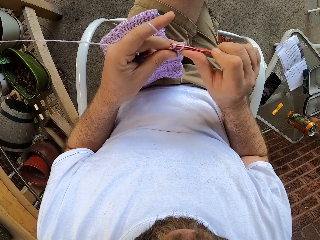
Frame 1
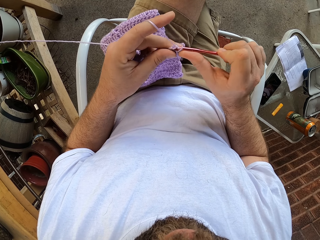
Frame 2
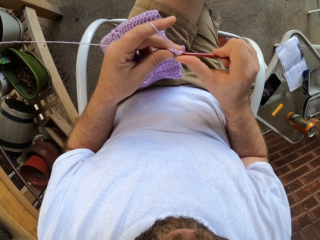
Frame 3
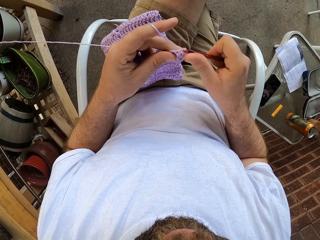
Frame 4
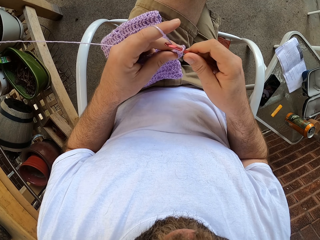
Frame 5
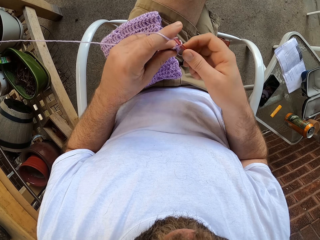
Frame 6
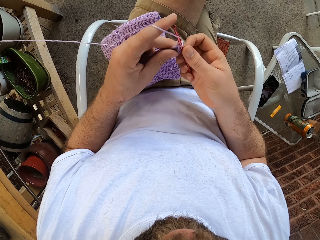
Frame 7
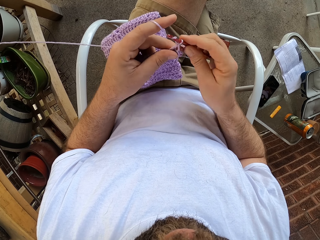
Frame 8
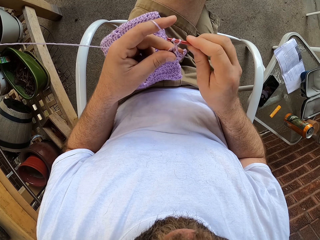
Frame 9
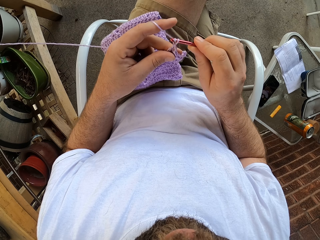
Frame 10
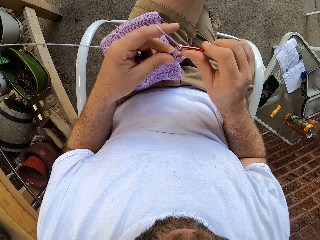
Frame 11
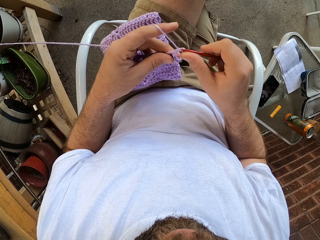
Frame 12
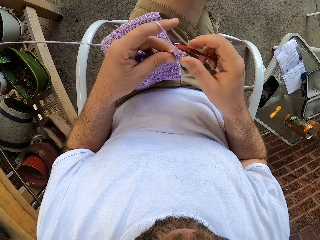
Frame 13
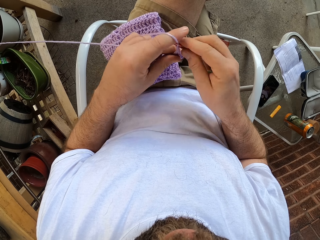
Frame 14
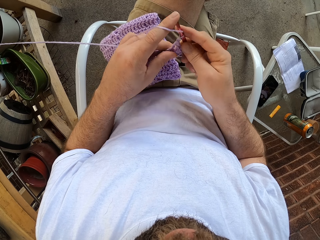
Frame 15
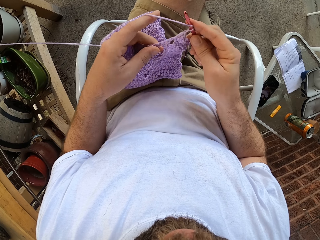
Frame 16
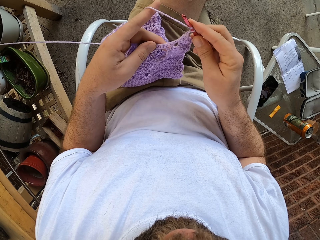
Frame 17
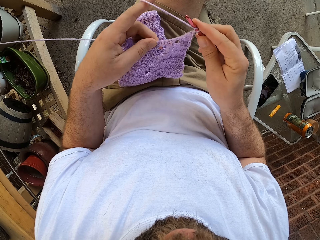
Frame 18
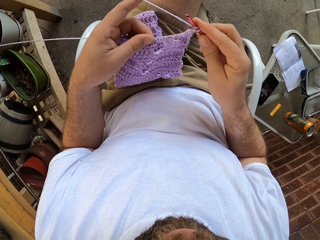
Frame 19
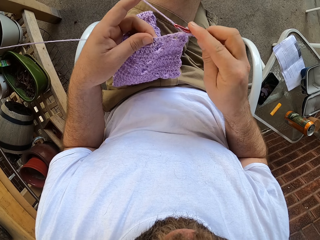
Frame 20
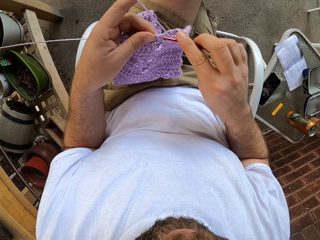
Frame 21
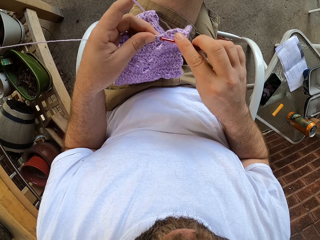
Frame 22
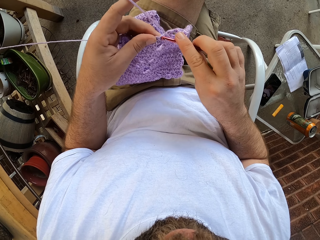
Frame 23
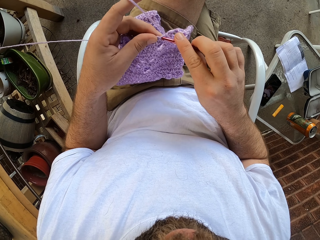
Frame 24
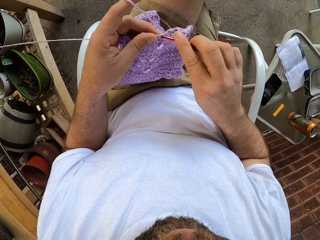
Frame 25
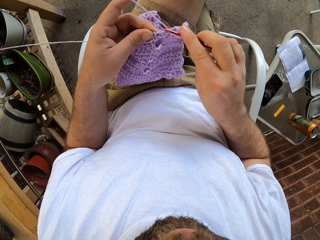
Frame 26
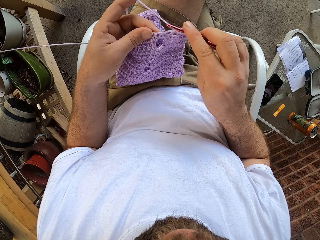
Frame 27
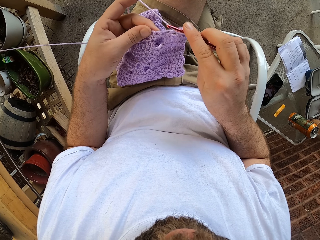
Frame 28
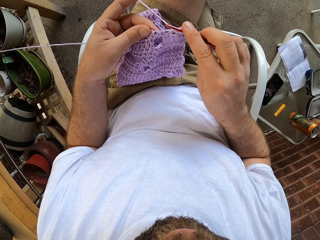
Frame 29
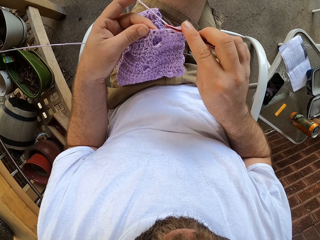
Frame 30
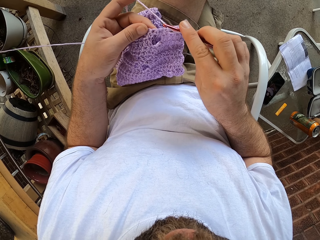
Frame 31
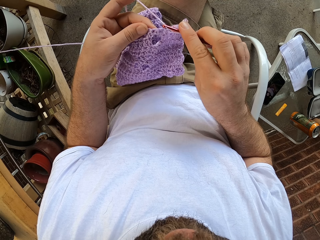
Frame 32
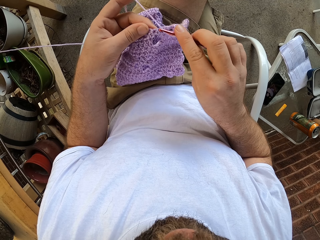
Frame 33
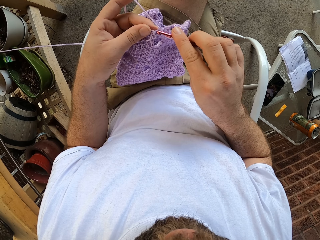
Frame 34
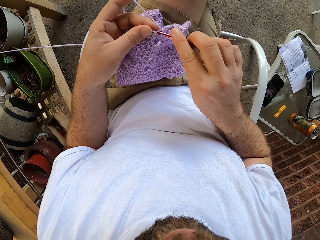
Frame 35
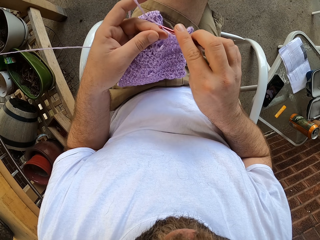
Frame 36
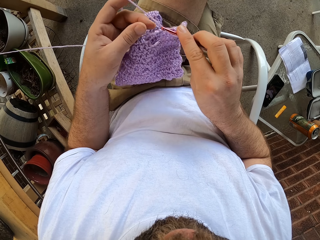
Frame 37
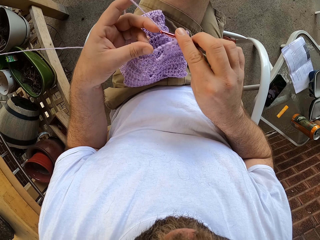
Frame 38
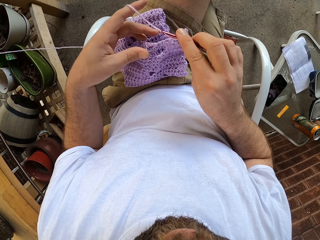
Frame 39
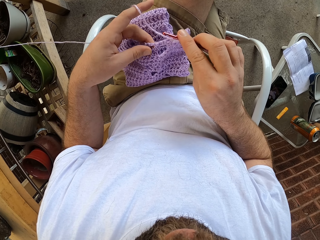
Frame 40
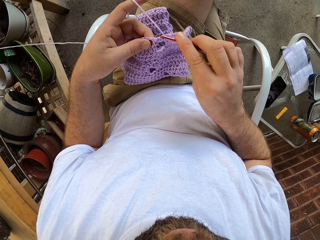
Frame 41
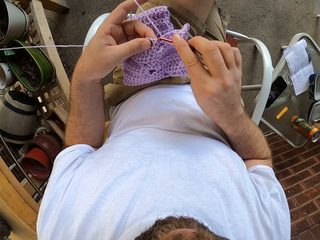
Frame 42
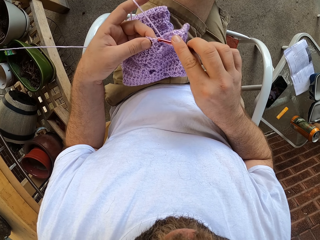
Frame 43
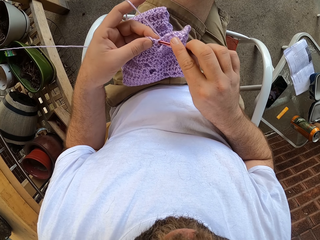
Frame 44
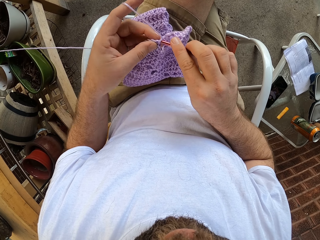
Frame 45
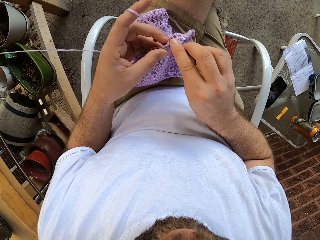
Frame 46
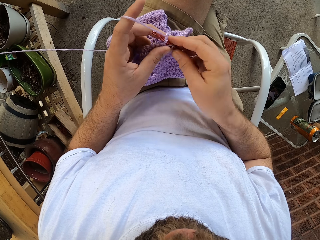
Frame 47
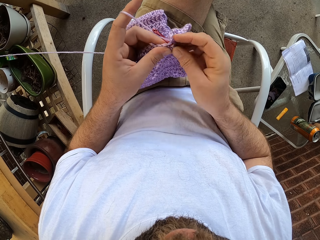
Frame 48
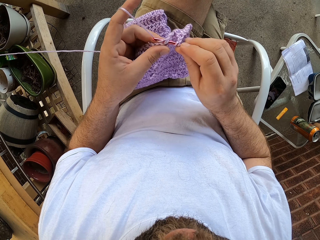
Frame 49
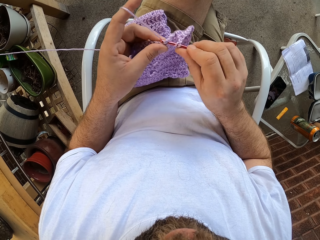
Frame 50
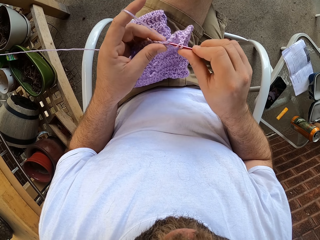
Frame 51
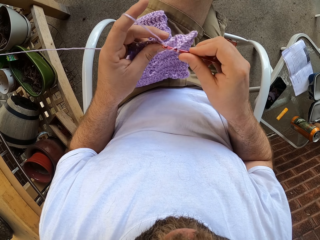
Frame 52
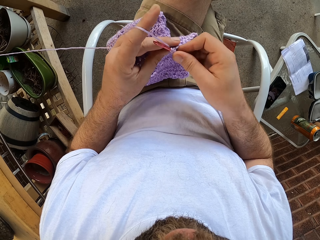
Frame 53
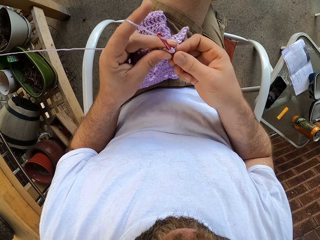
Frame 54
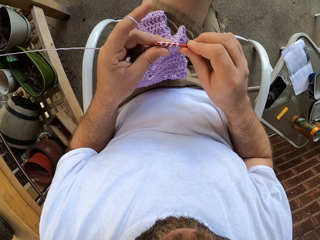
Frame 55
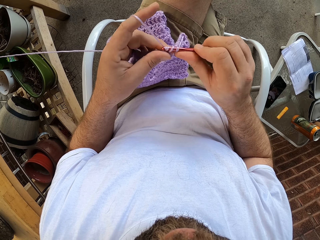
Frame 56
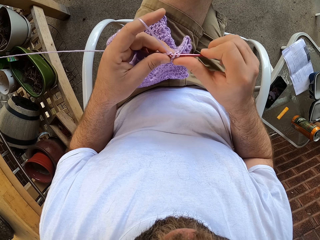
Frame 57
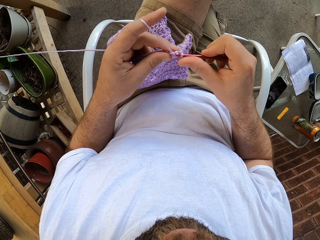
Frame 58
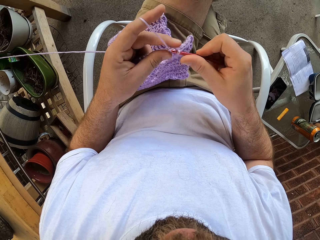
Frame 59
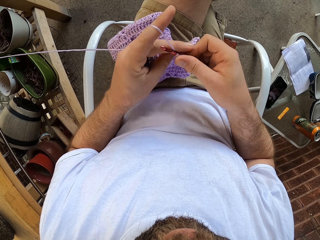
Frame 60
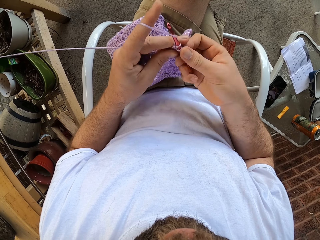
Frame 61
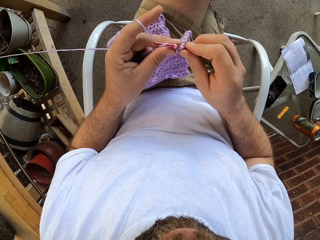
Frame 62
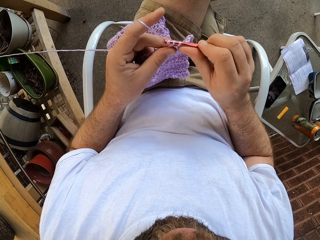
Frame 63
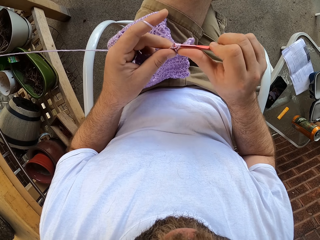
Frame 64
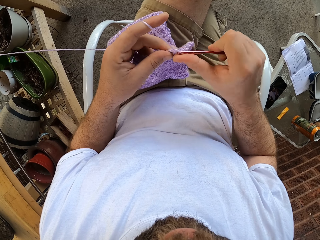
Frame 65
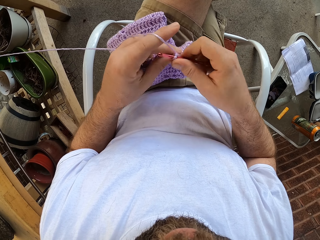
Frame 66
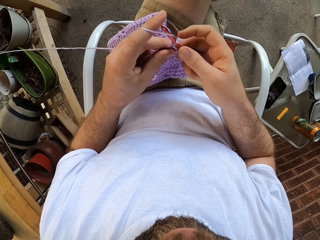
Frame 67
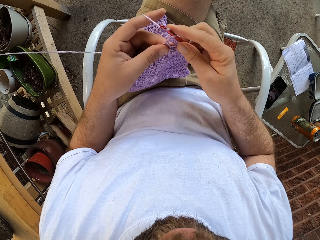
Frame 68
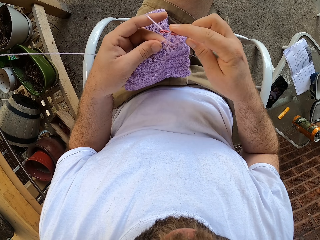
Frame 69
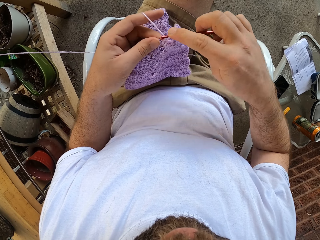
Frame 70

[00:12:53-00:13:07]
The camera wearer holds the fabric with his left hand. He knits the fabric with the hook needle.

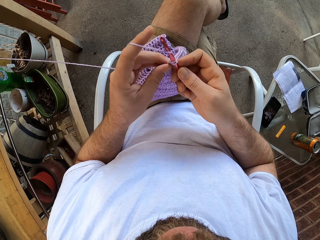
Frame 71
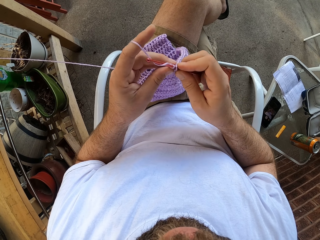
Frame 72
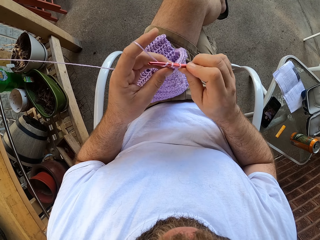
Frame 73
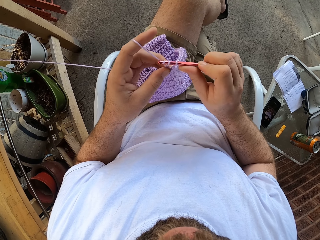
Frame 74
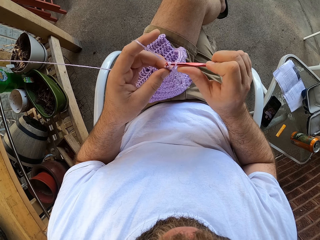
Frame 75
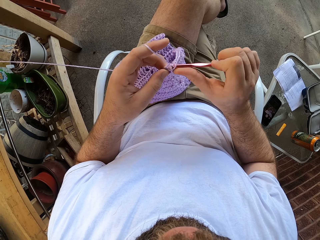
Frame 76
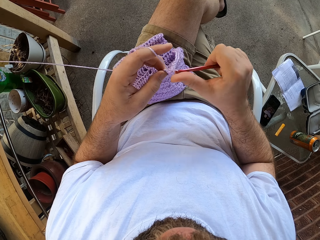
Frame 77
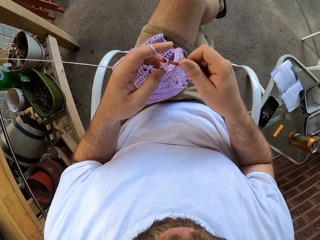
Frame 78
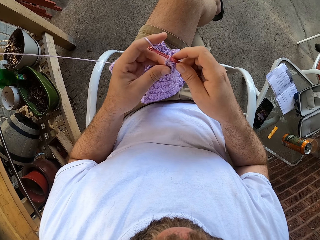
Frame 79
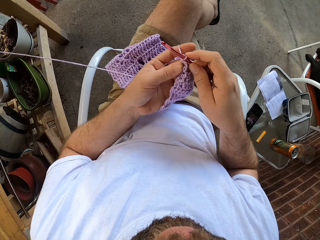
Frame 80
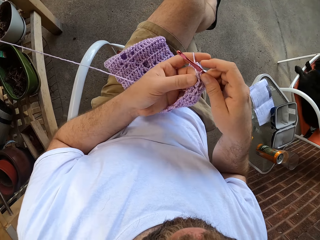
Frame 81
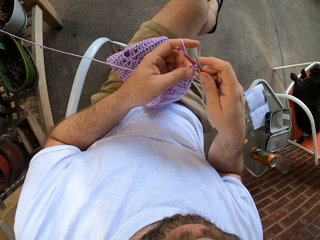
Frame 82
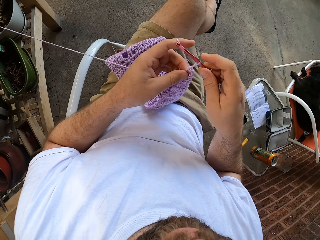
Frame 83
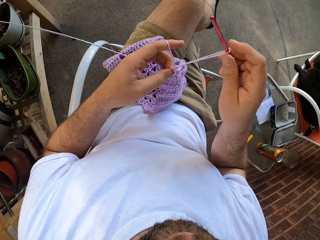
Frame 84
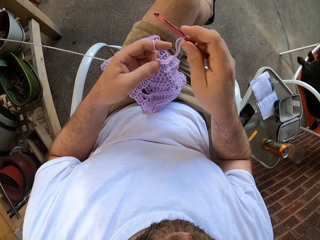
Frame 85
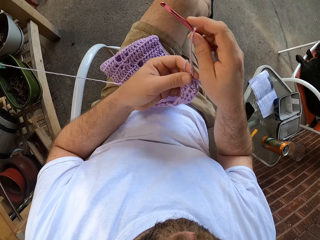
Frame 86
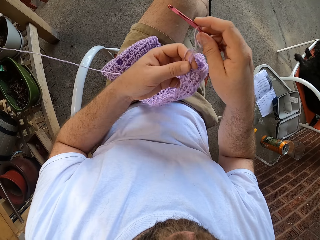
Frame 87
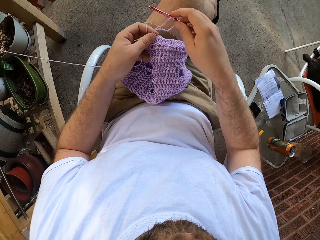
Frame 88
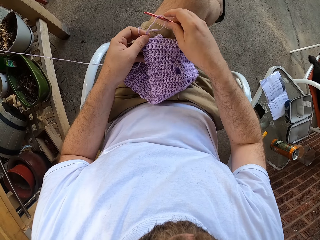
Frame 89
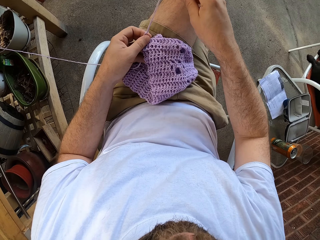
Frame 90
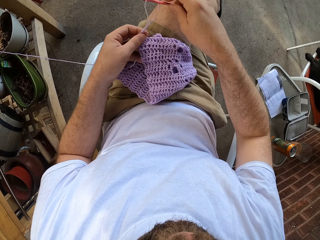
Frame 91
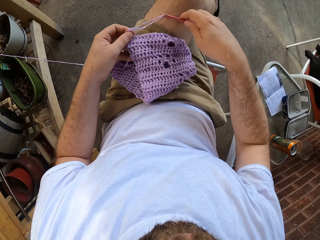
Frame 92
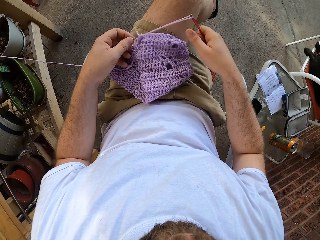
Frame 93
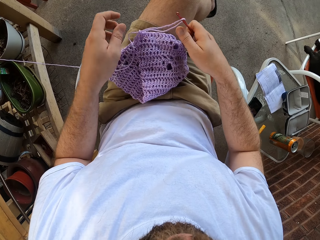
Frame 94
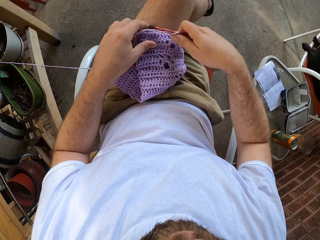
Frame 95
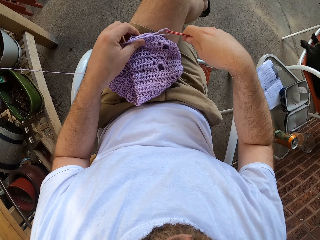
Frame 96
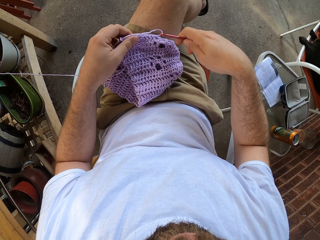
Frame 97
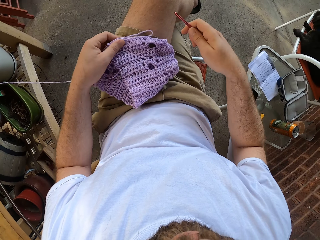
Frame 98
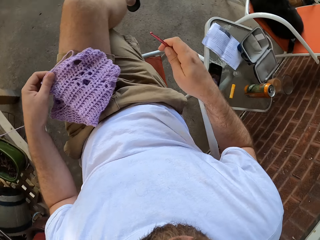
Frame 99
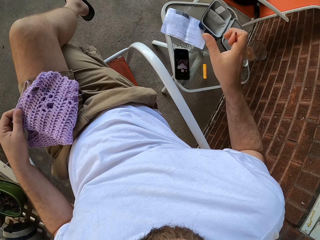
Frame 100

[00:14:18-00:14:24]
The camera wearer pulls the thread, adjusts the yarn with his left hand, moves his hand, places the yarn on his lap, and removes the crochet hook from the yarn.

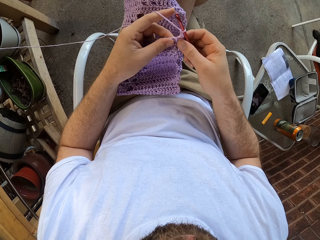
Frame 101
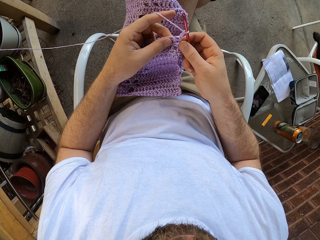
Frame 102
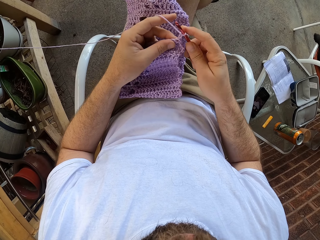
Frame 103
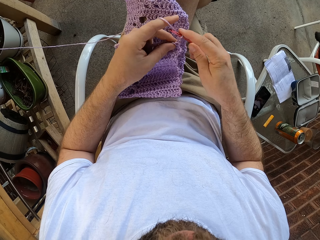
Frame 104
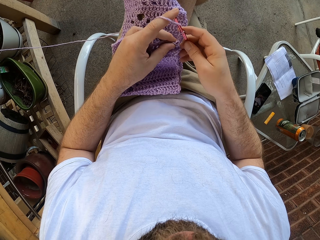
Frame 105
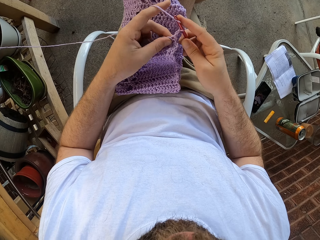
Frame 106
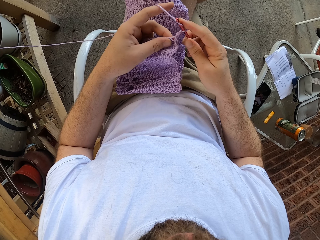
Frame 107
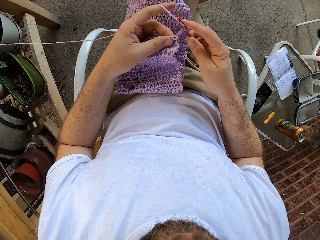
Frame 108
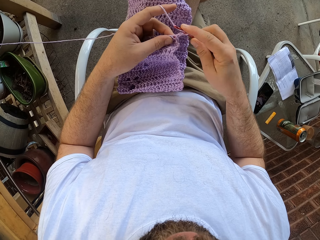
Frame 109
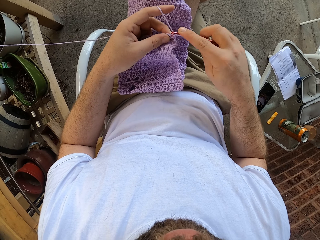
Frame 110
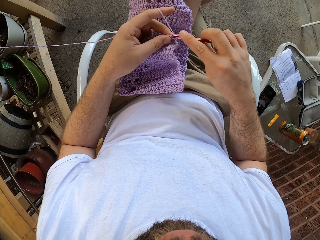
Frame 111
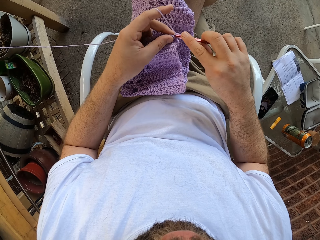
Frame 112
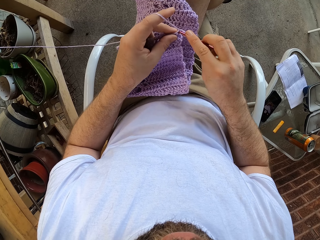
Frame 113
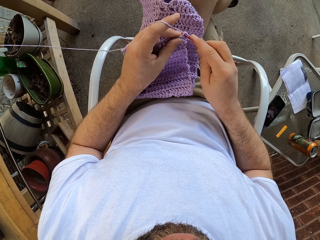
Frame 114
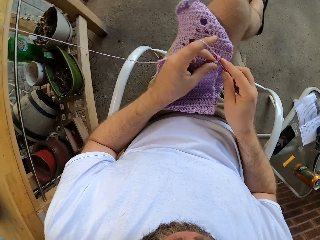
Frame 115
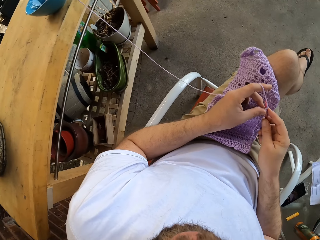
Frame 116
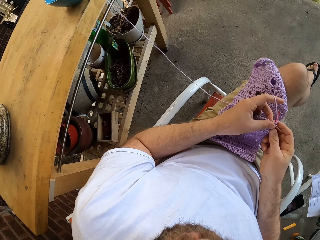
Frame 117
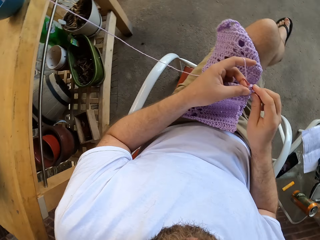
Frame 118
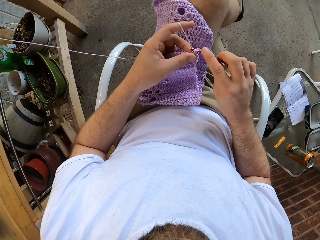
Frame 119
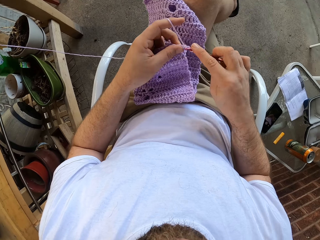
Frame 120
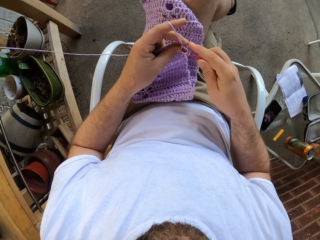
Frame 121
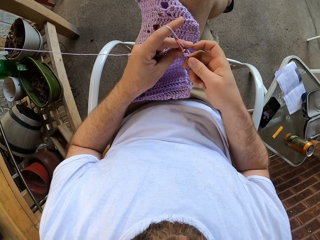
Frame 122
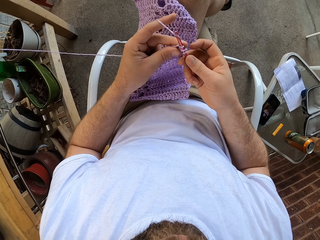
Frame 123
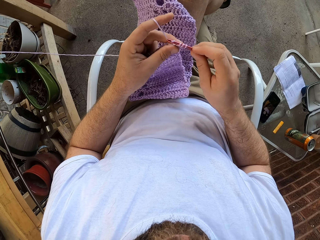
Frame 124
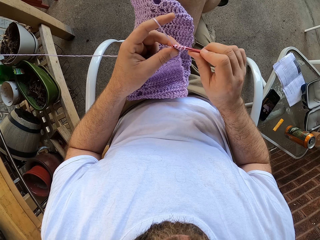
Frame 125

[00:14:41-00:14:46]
The camera wearer adjusts the yarn with his left hand. He crochets with the yarn and the crochet hook in his hands. He looks to the other side. He interlocks a loop of thread into a garment.
